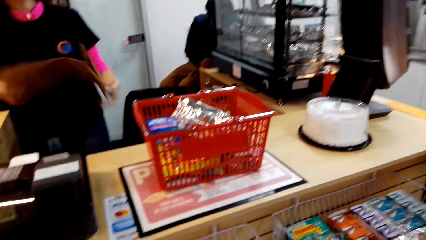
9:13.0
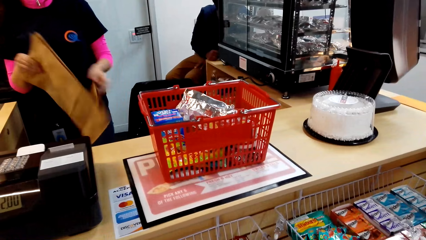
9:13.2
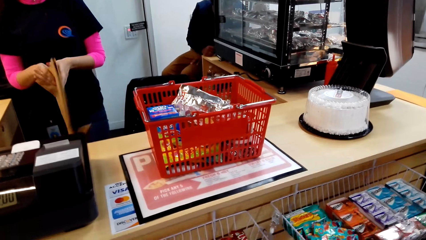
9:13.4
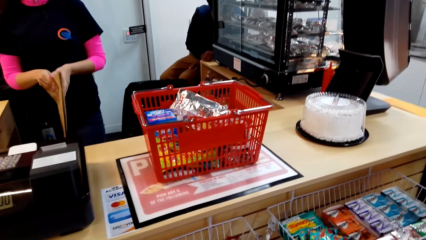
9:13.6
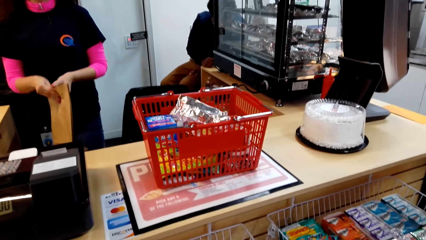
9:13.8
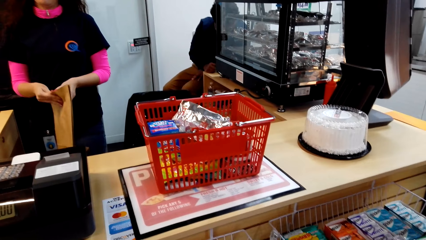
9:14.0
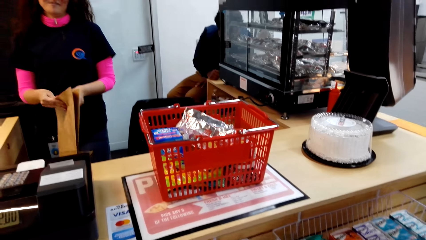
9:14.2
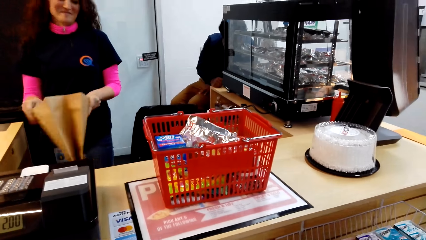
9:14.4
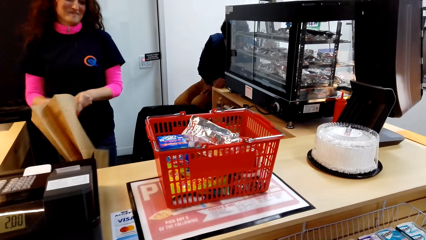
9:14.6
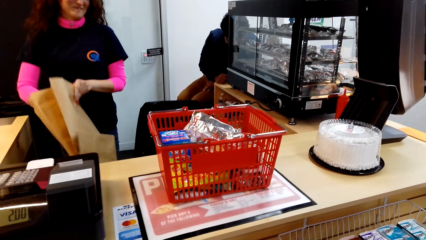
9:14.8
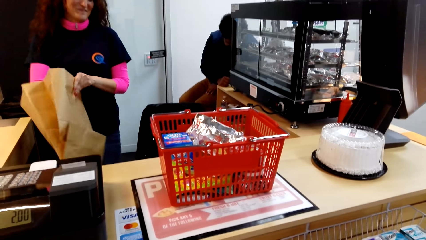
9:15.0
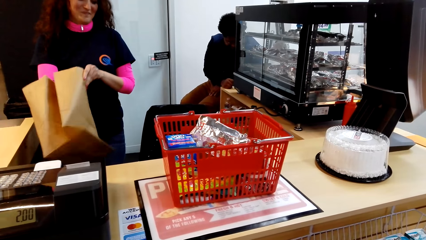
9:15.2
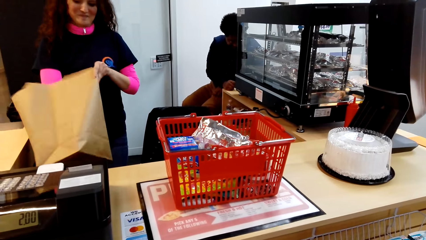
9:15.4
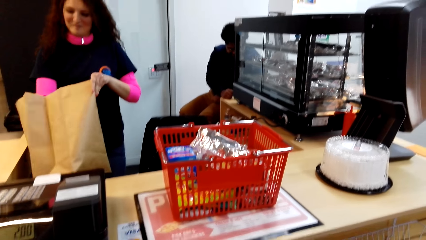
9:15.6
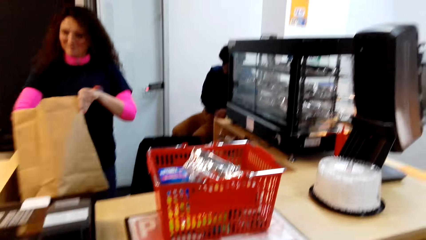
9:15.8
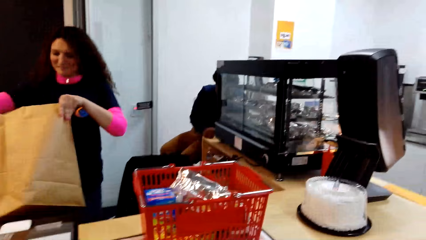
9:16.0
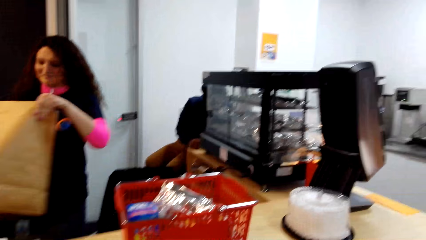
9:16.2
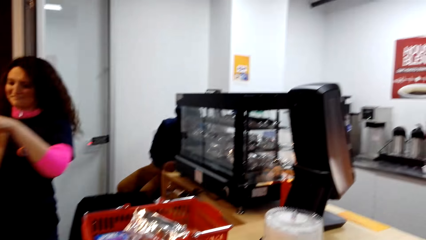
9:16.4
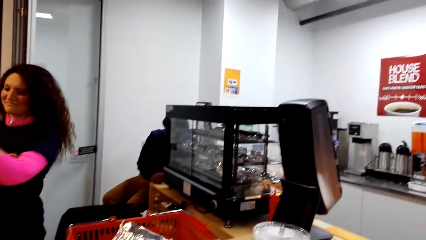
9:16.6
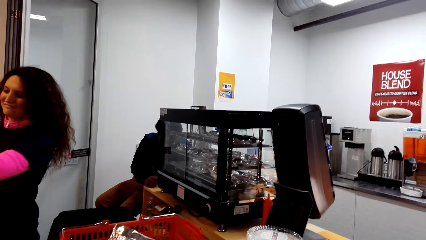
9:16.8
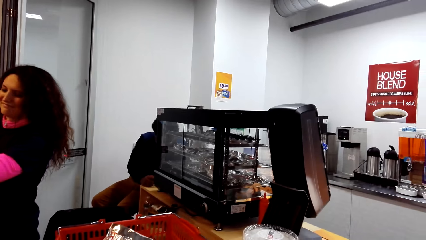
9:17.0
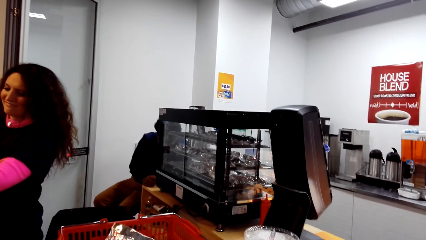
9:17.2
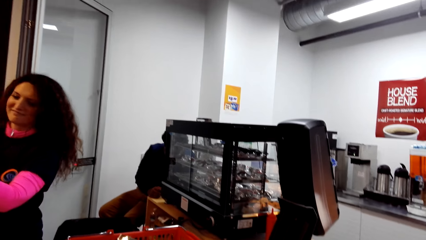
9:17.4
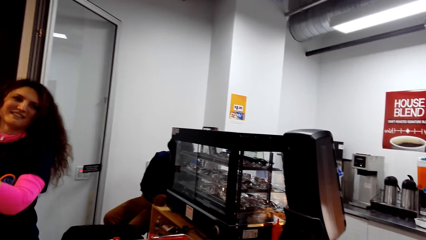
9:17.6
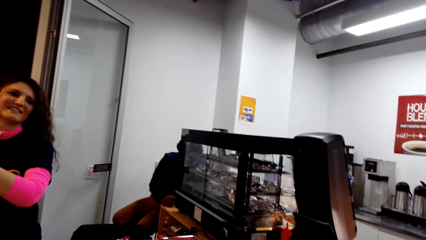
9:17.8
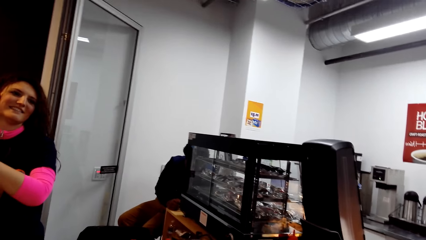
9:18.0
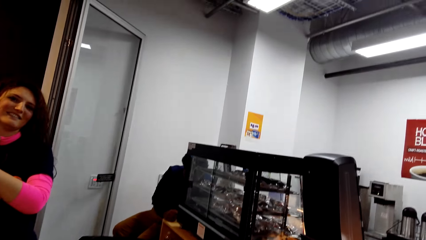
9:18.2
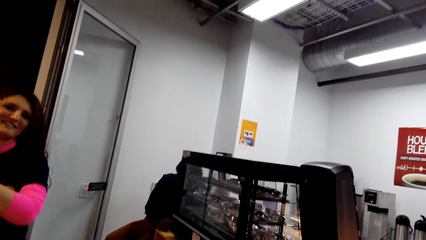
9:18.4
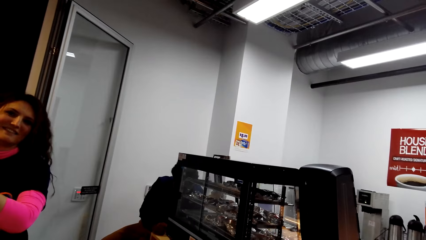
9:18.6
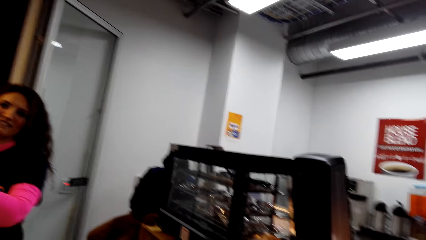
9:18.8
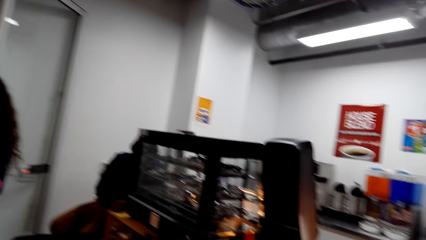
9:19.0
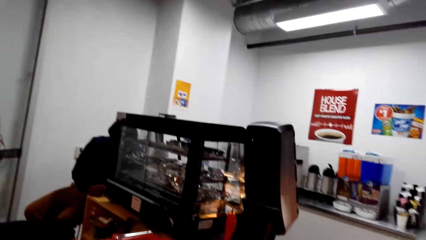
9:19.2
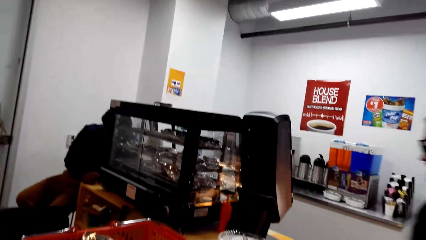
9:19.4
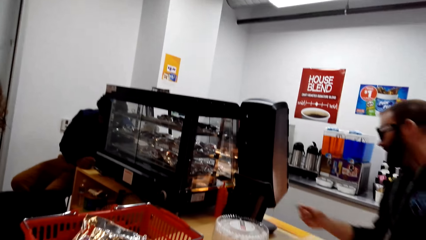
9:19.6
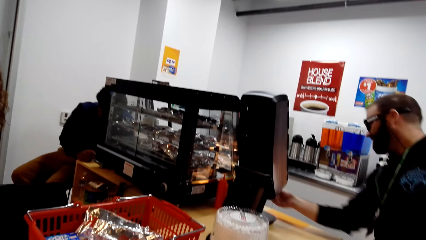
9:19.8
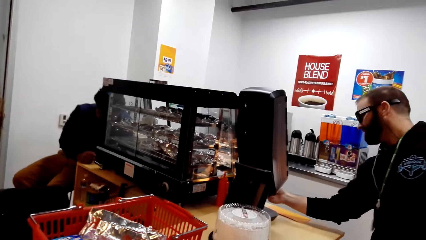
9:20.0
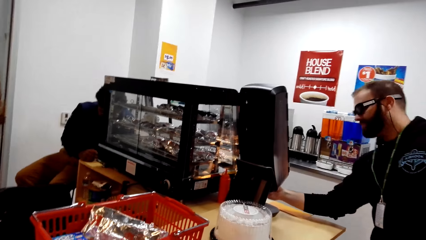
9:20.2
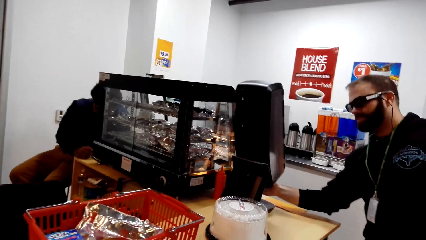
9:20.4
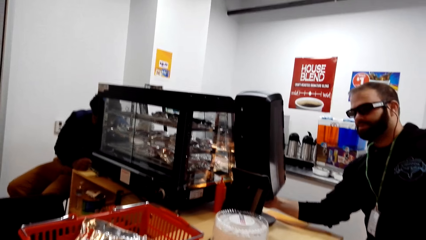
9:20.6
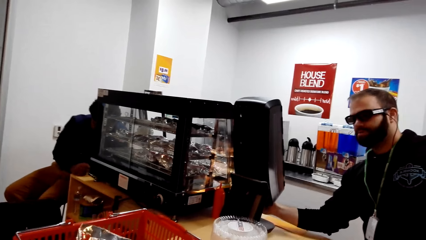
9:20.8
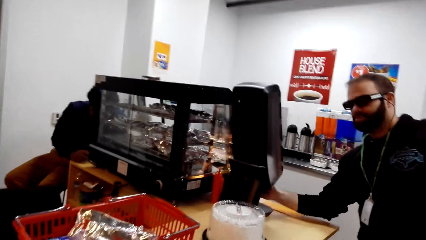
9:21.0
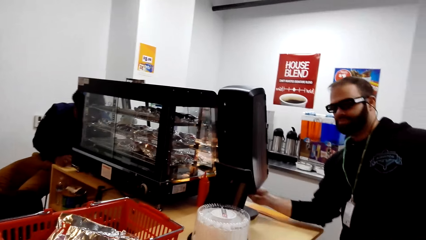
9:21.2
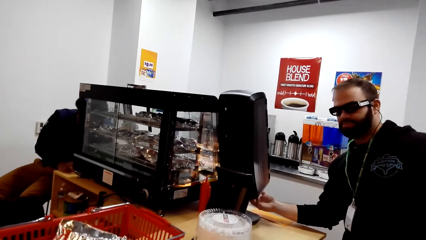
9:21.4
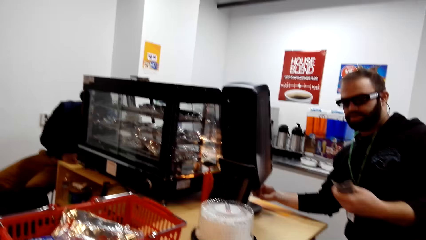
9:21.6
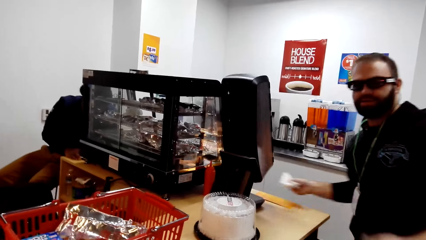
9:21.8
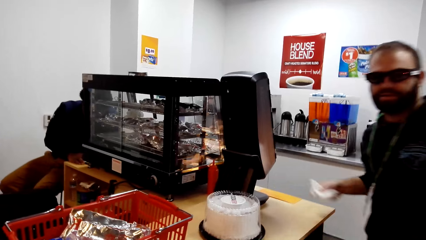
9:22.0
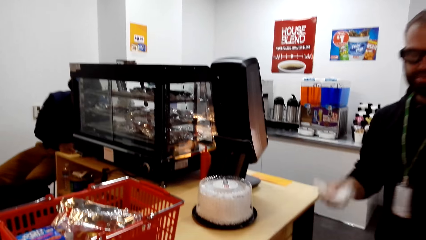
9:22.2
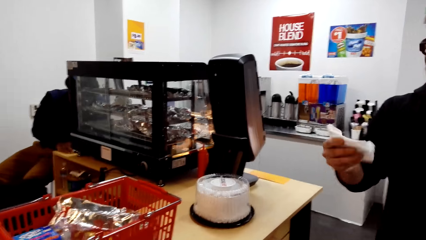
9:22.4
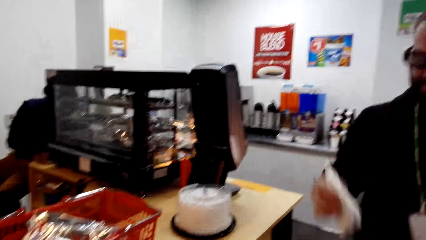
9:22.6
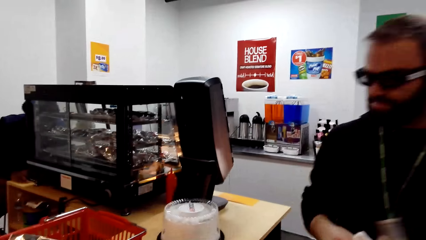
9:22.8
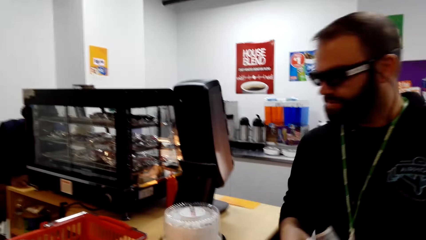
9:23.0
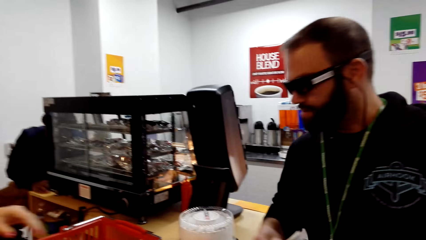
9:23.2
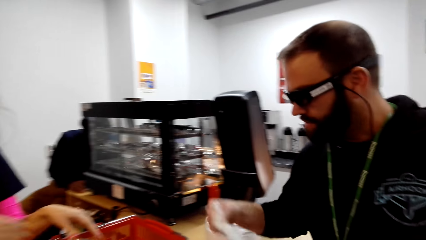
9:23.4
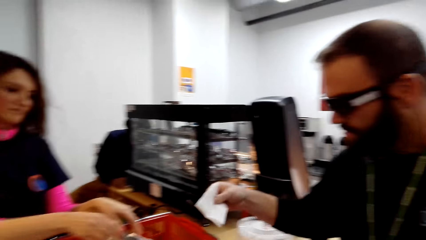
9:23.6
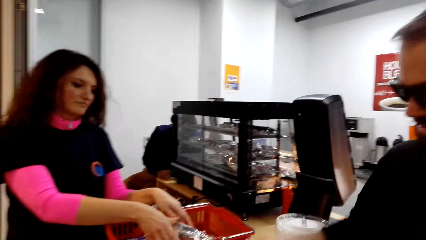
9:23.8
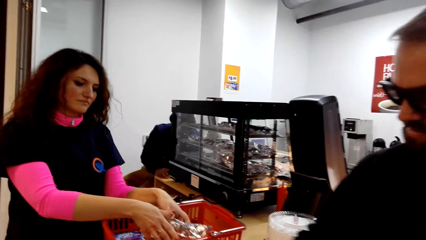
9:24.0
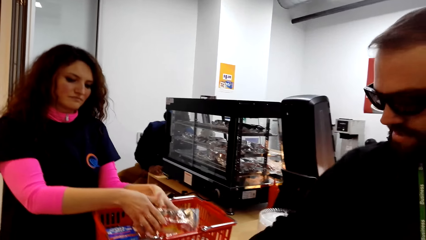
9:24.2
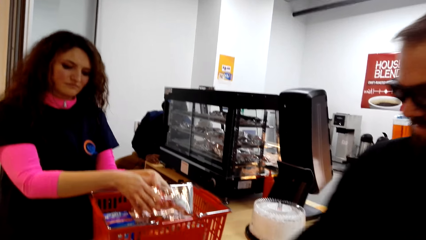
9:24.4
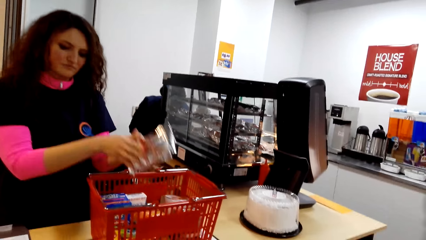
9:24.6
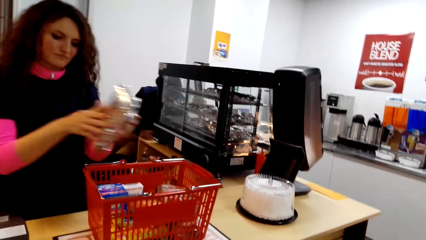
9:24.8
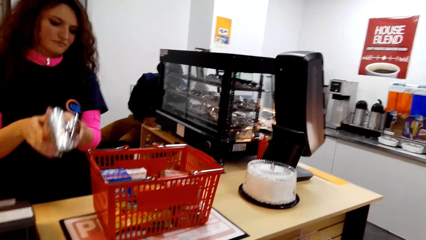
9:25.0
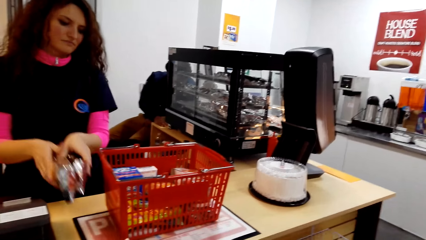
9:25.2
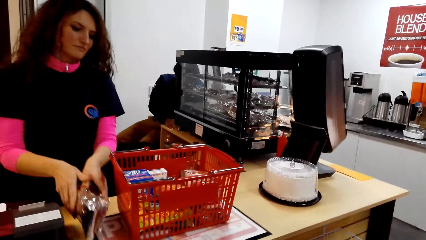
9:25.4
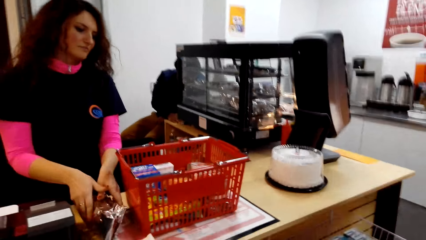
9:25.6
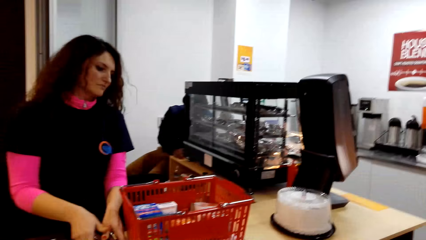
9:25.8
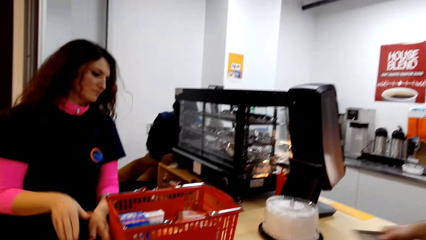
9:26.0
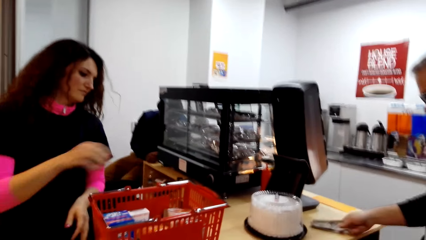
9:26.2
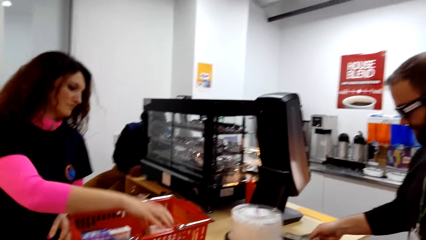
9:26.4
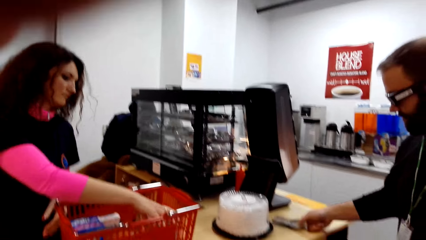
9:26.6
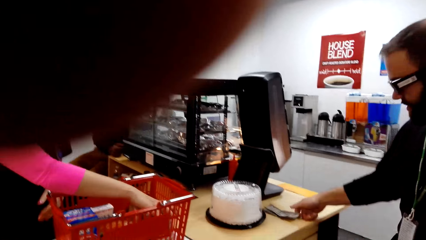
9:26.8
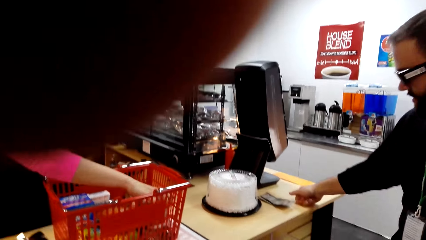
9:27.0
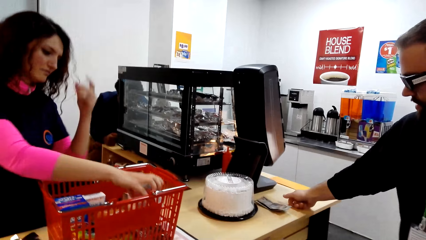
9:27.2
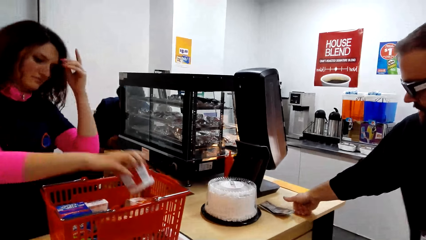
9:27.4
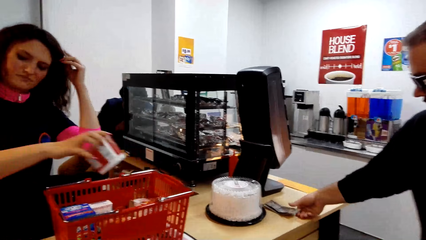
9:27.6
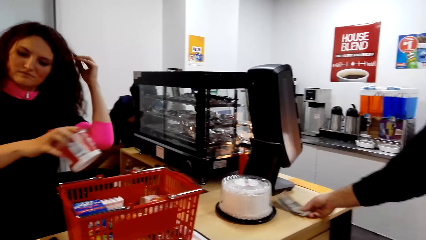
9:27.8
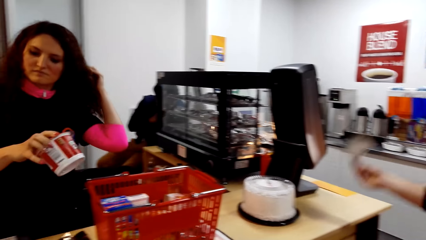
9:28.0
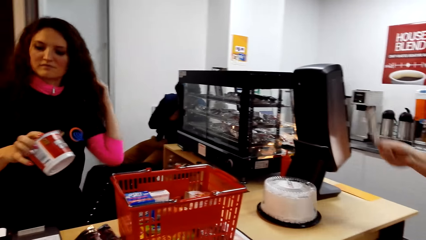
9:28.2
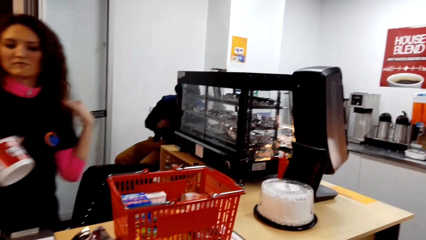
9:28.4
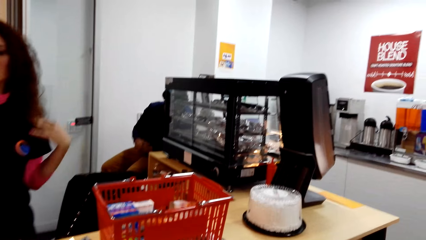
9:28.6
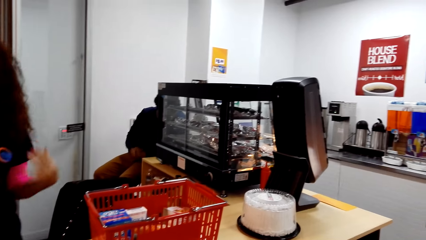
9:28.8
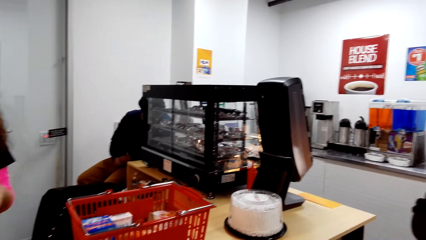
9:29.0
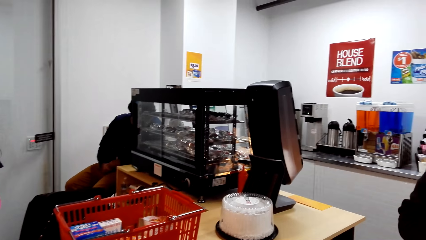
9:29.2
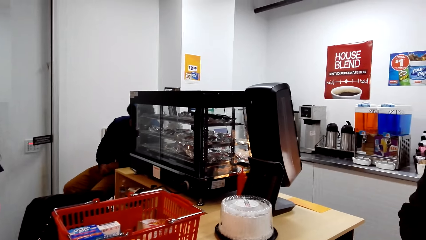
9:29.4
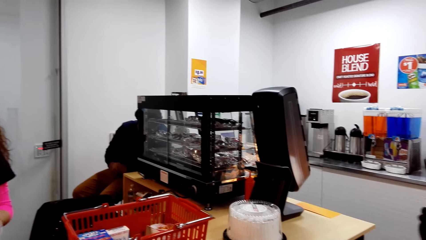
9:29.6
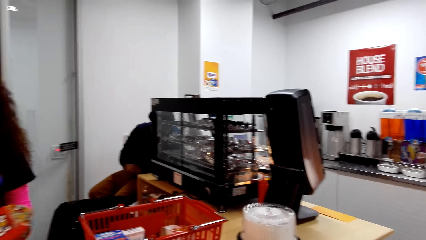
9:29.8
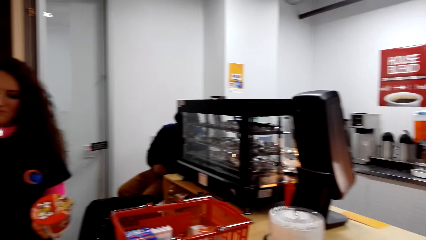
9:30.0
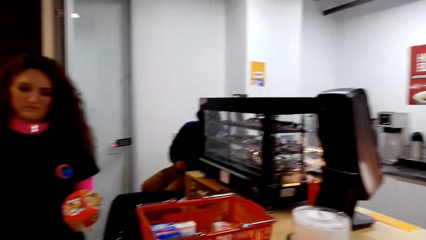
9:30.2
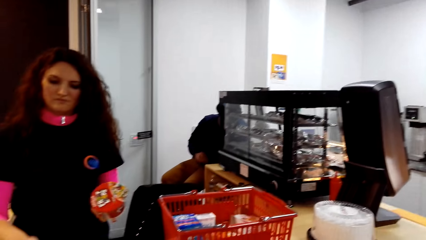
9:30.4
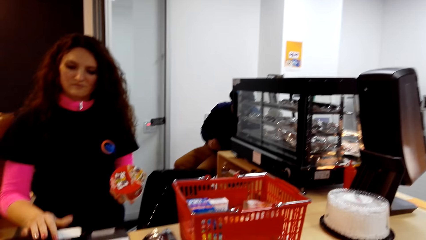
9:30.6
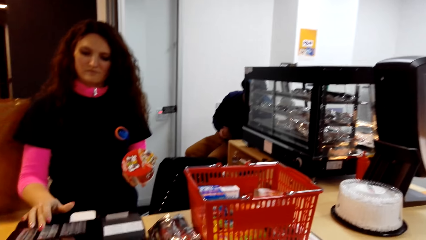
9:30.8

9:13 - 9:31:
A lady swings her head and opens a bag. She opens the bag again. A man swings. The lady puts the bag on the counter. Another man picks up a receipt. The other man moves forward and puts the receipt down. The lady picks up something from a basket and puts something on the counter. The lady picks up something from the basket. The other man puts money on the counter. The lady moves a finger through her hair. The other man picks up the money. The first man lowers his hand.
